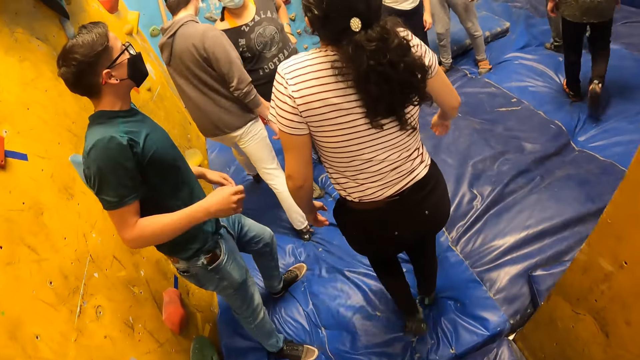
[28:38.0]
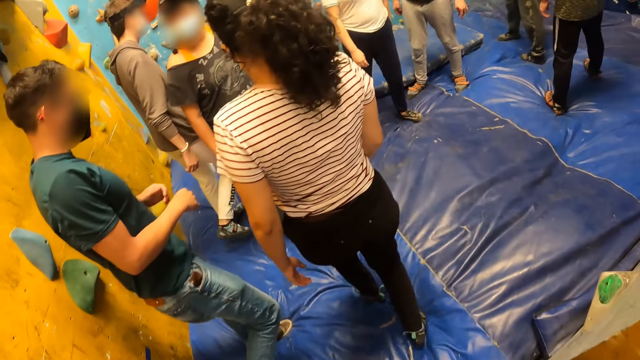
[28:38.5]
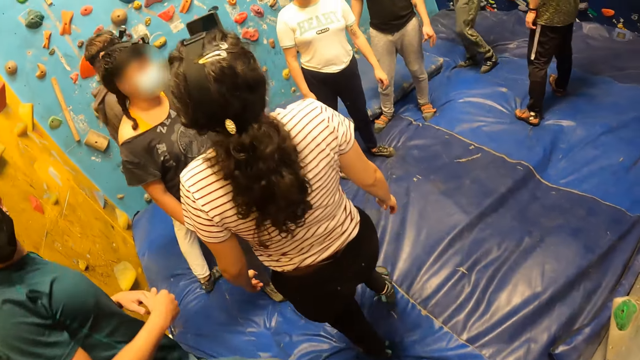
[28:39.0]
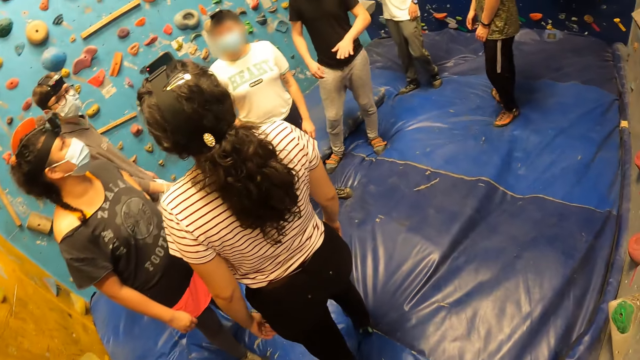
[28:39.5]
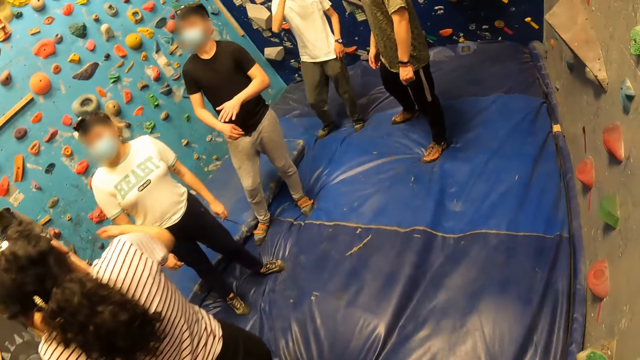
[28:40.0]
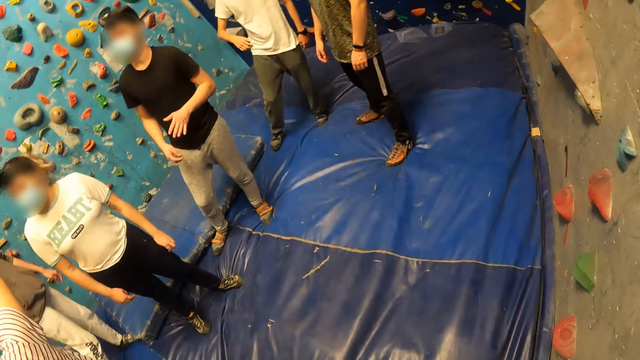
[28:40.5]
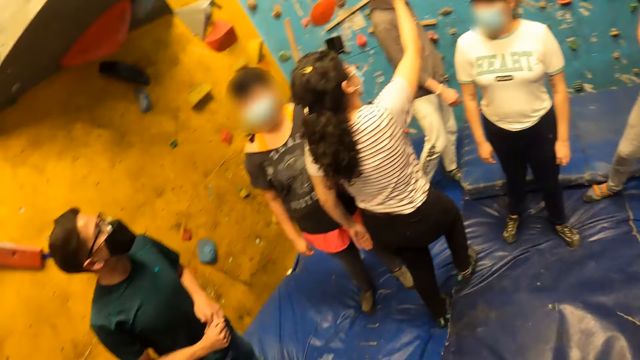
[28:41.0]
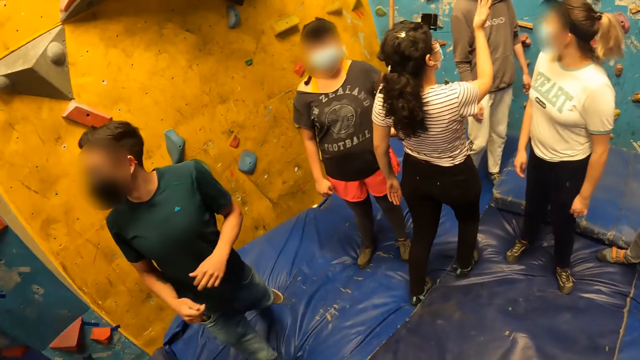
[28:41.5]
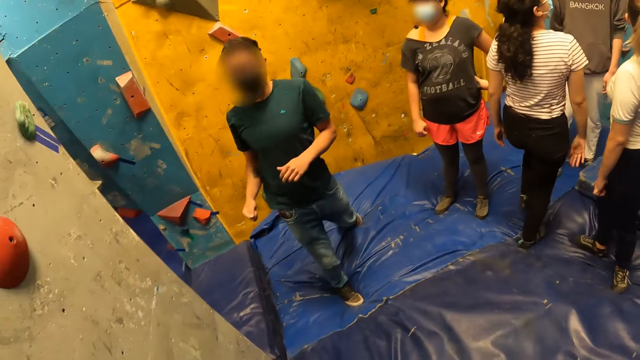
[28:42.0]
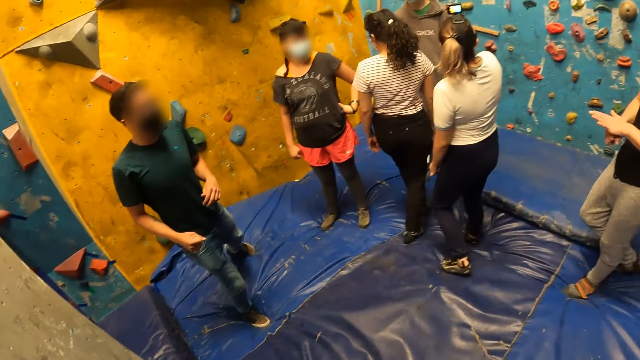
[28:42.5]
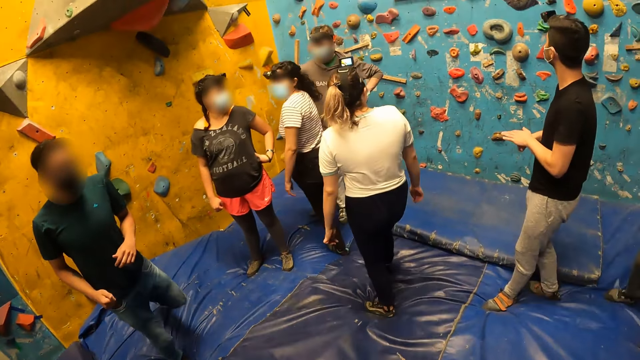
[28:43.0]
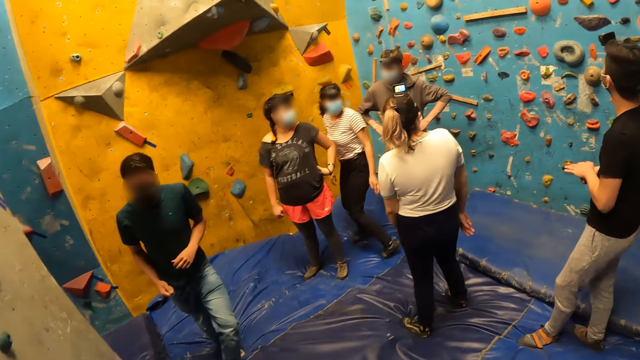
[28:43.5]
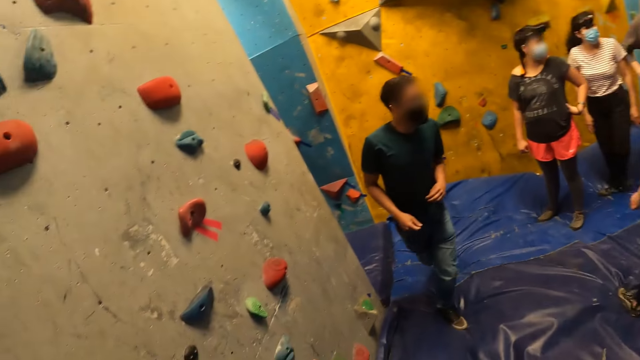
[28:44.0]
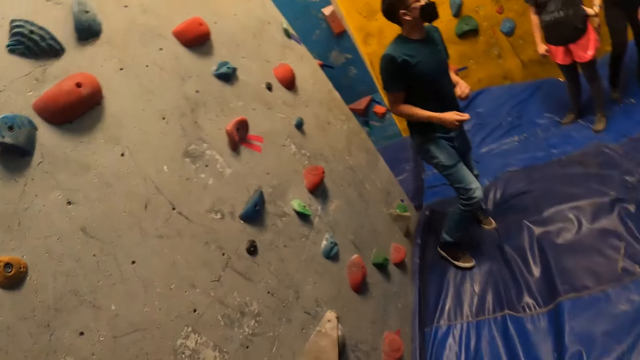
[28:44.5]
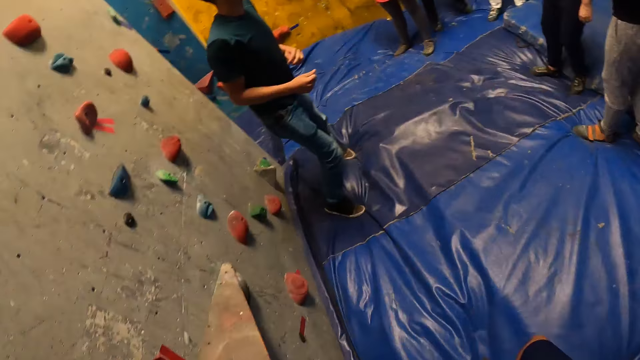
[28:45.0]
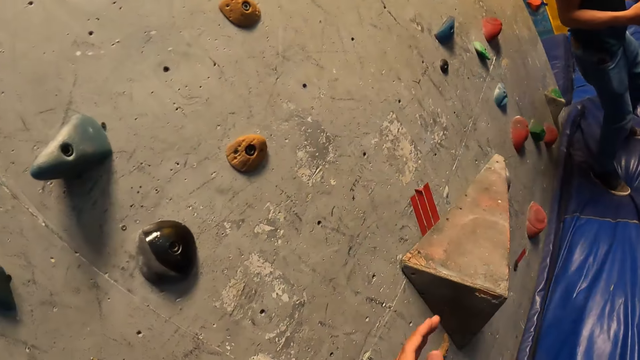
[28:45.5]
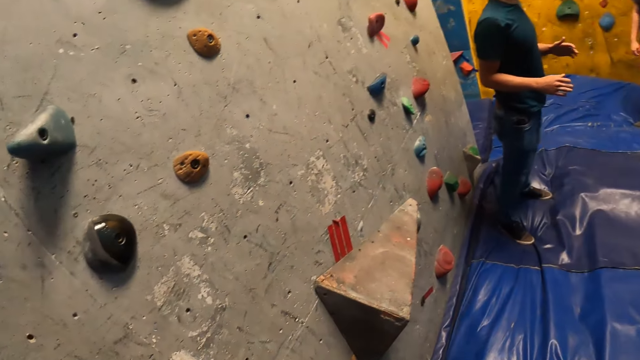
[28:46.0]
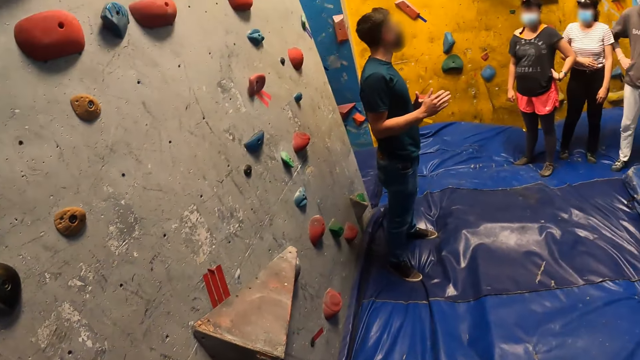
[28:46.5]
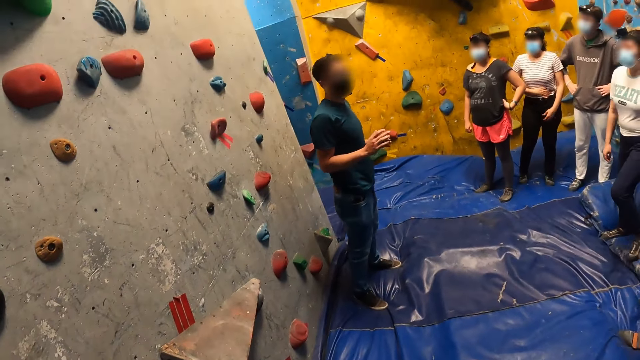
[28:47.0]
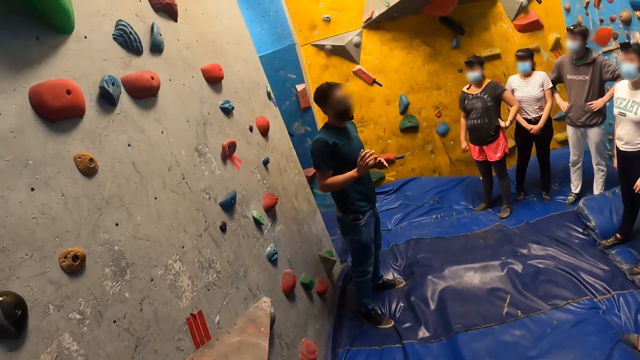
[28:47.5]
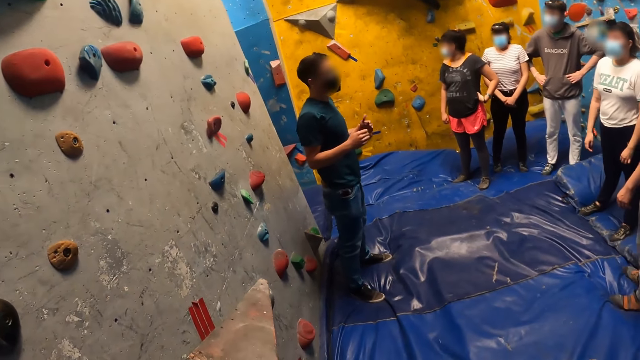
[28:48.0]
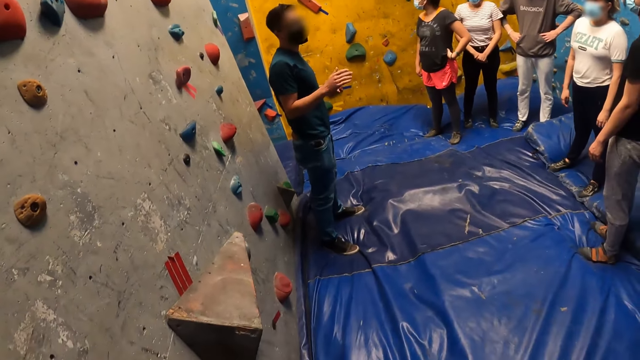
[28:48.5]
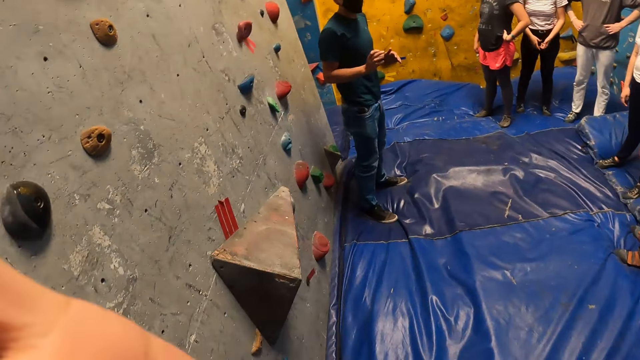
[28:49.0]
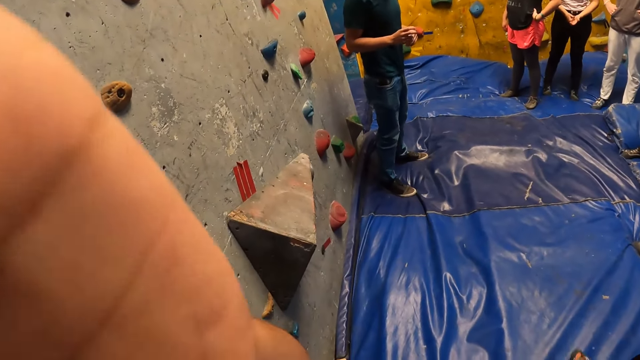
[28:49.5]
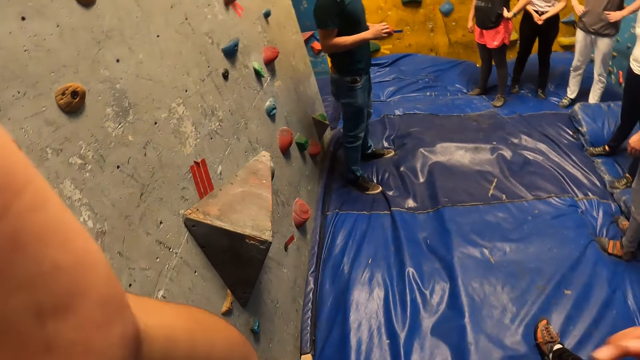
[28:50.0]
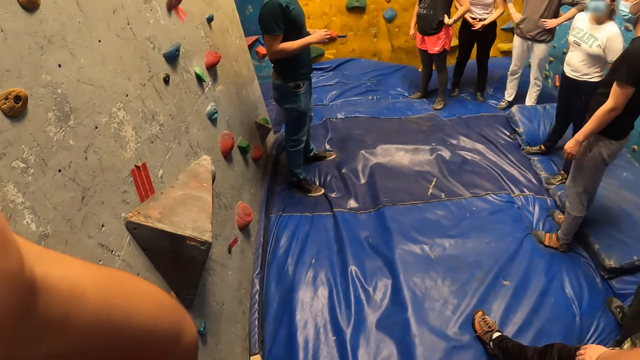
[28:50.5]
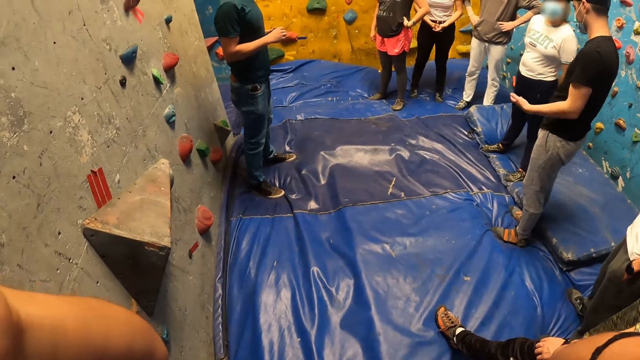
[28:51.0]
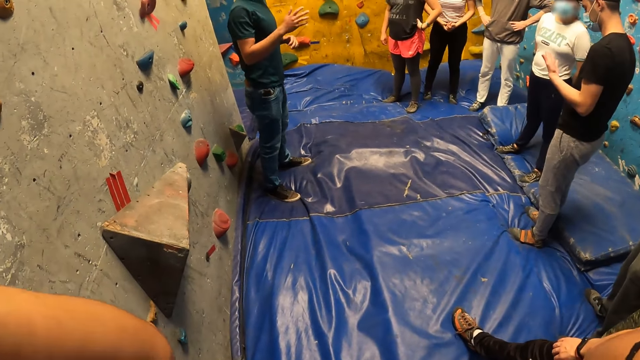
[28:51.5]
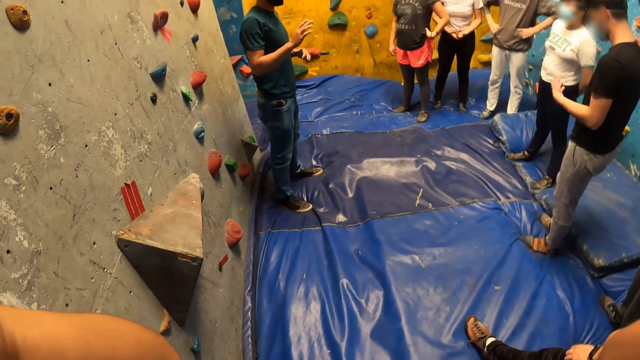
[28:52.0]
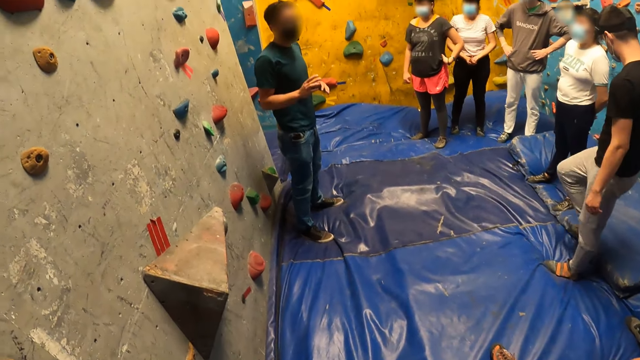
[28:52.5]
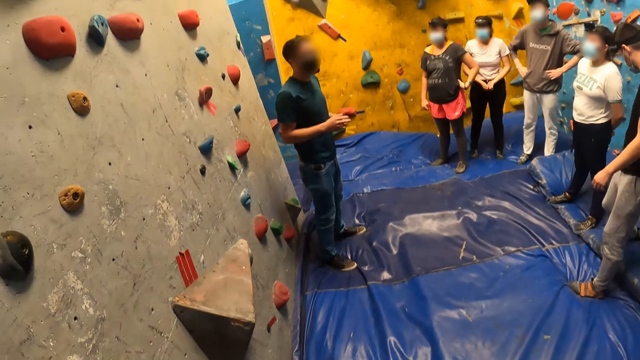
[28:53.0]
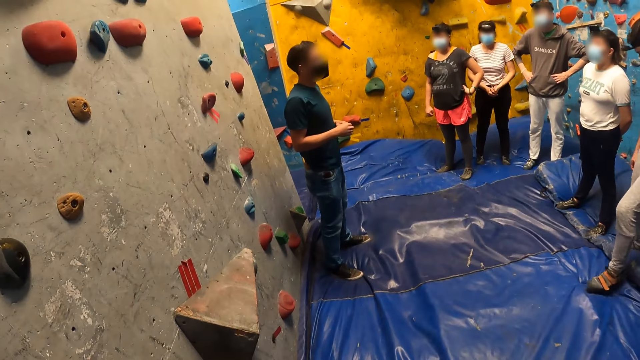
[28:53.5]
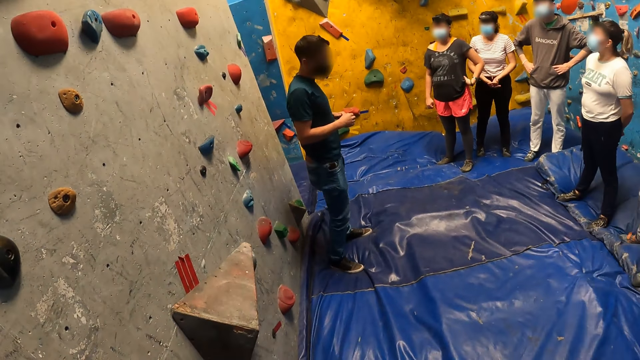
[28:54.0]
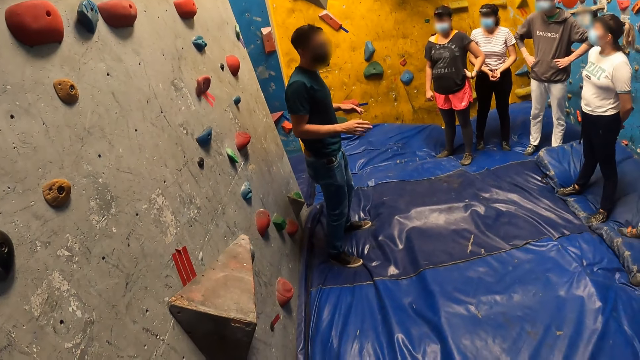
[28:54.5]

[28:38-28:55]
The camera wearer walks around. The instructor moves around. The camera wearer touches the artificial rock. The instructor gives instruction and interacts with the camera wearer and the group of people. The camera wearer touches the head camera on his head with his left hand.

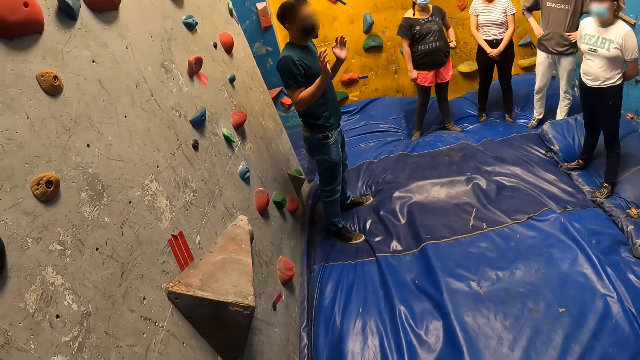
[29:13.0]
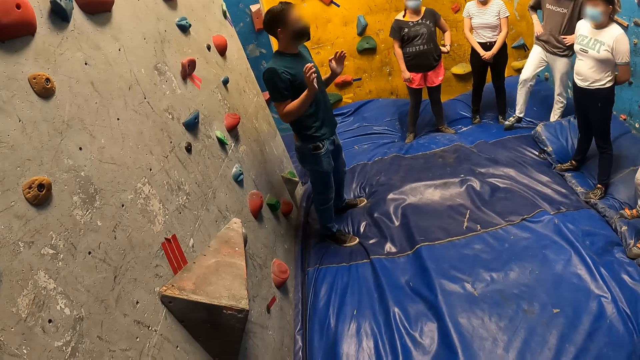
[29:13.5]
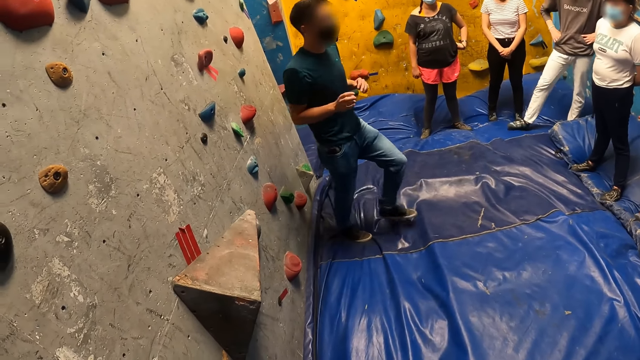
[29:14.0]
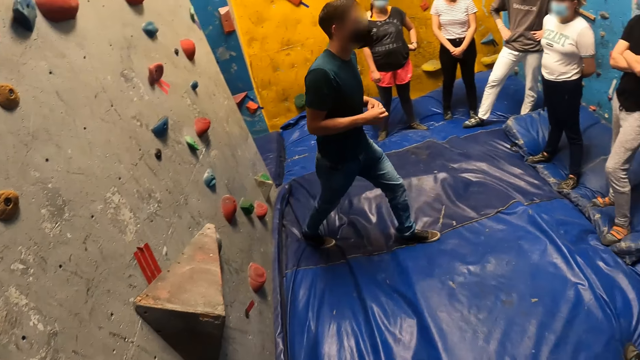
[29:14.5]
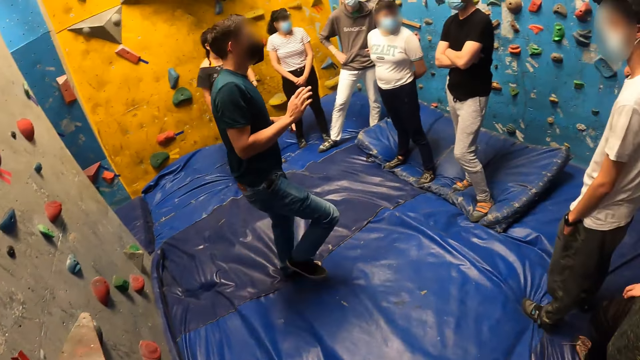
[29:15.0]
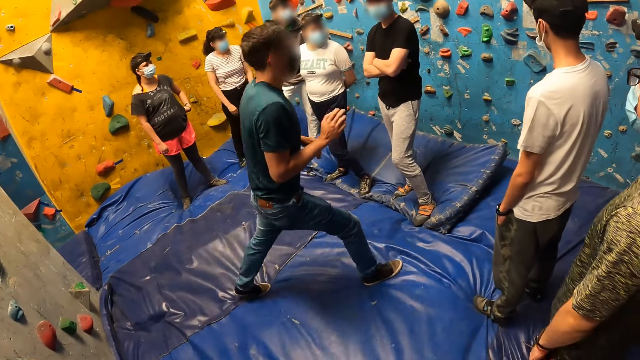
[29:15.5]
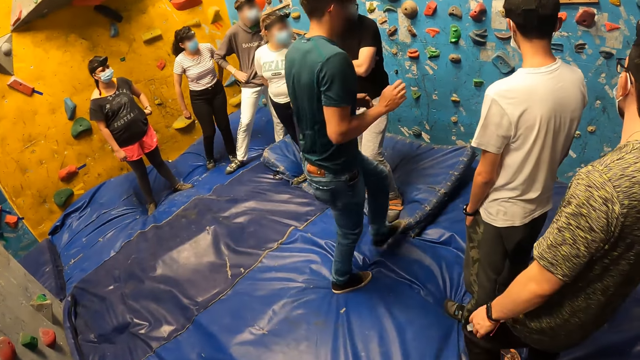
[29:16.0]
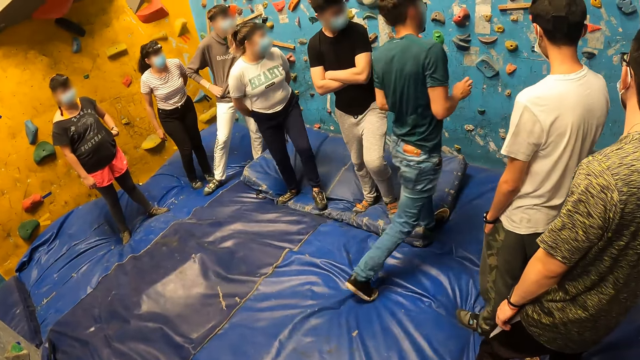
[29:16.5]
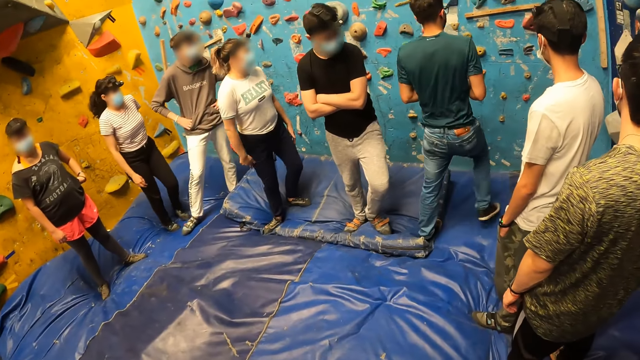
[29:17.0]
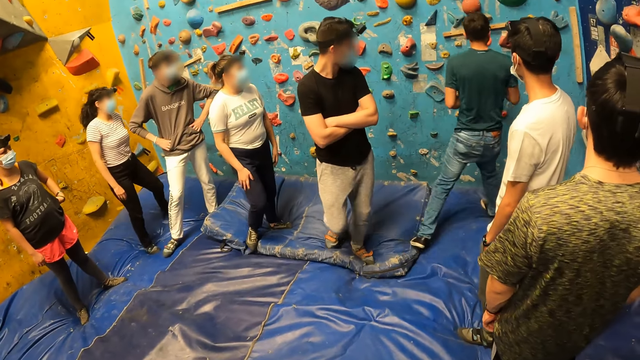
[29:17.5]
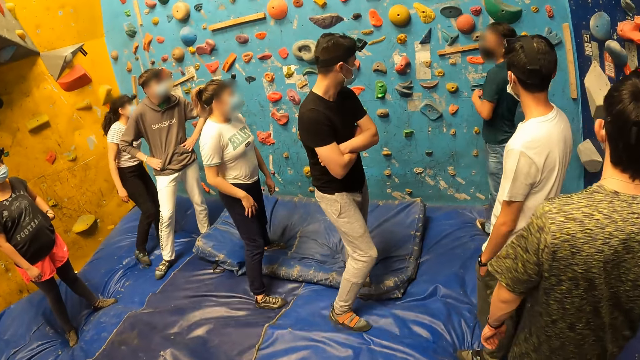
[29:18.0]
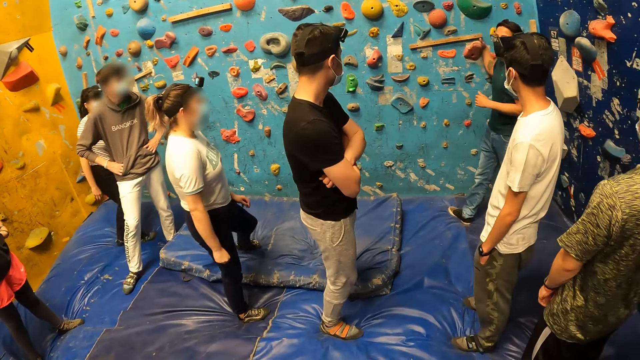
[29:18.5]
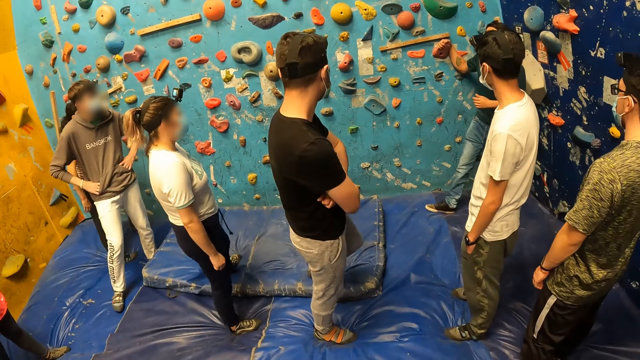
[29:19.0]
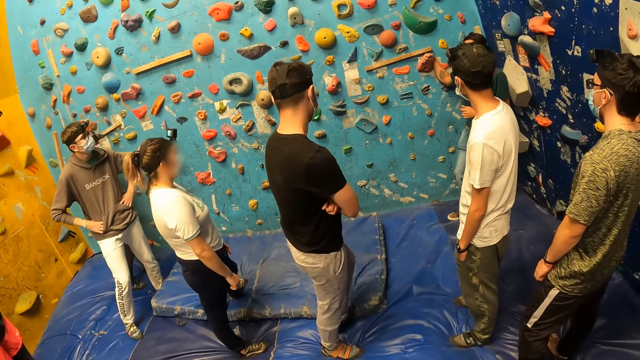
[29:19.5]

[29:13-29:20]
The instructor moves around, holds the artificial rock, touches a wall with his right hand, and gives instruction.
